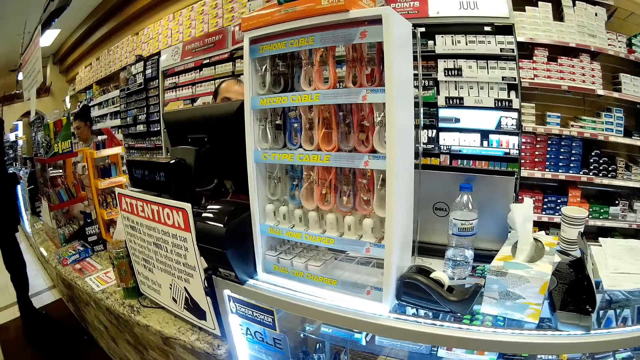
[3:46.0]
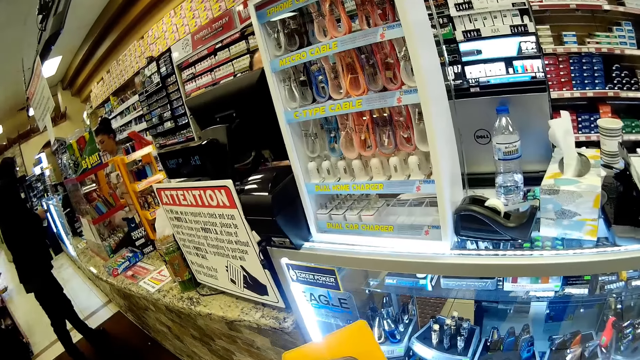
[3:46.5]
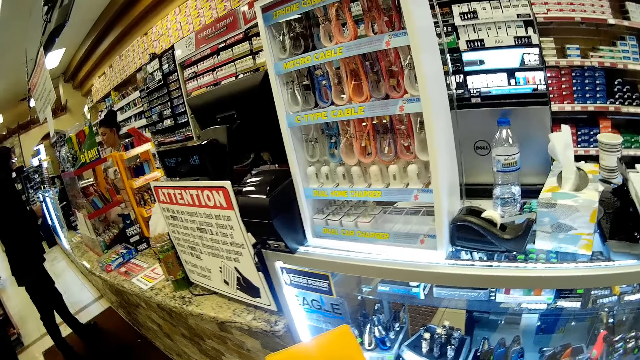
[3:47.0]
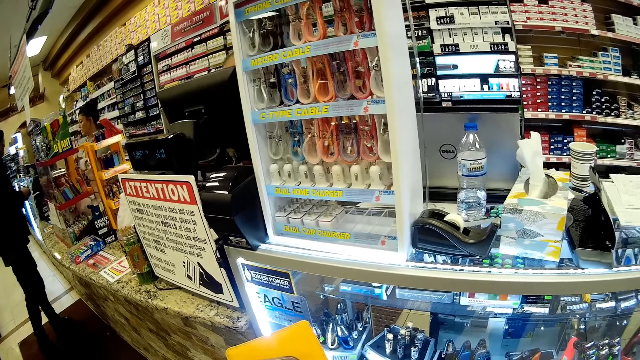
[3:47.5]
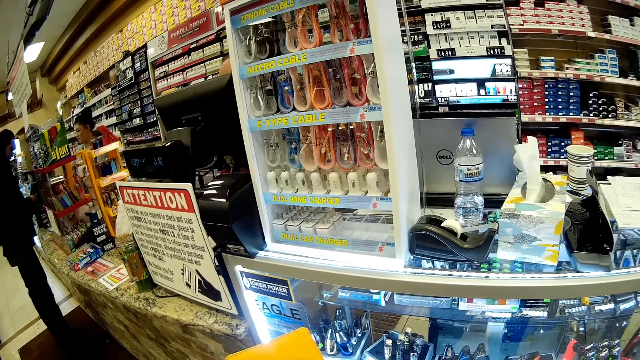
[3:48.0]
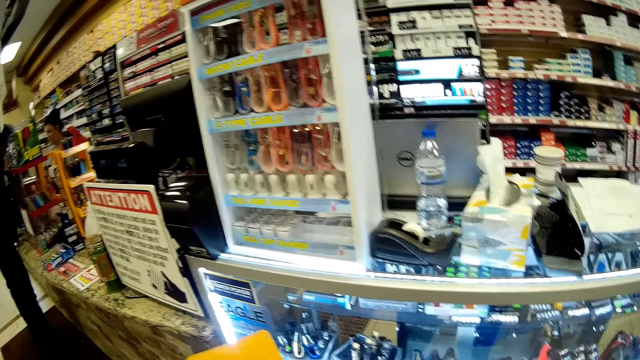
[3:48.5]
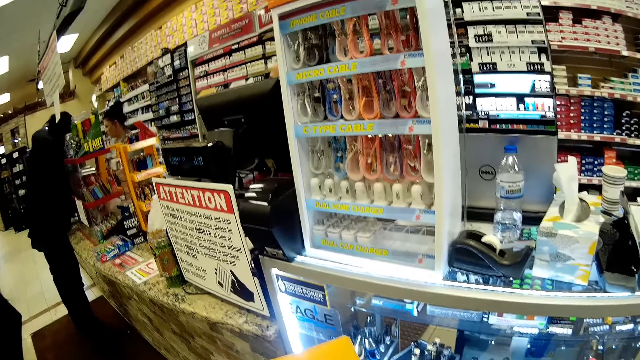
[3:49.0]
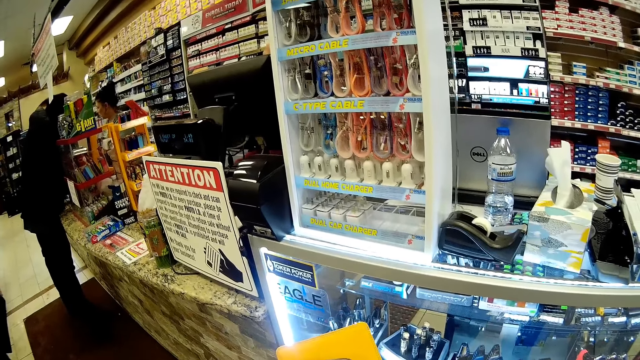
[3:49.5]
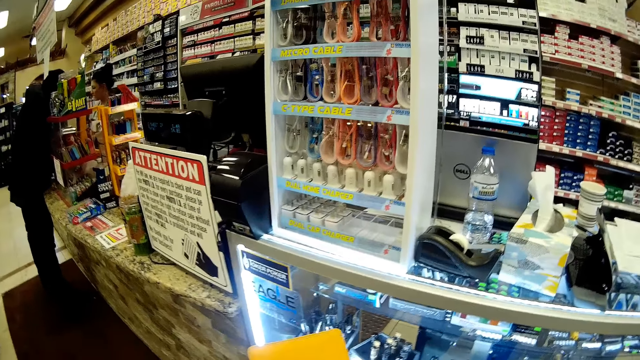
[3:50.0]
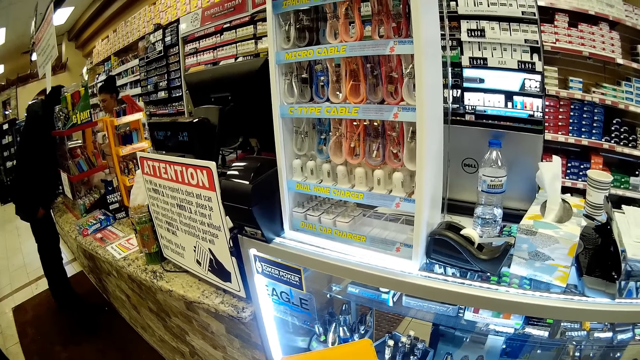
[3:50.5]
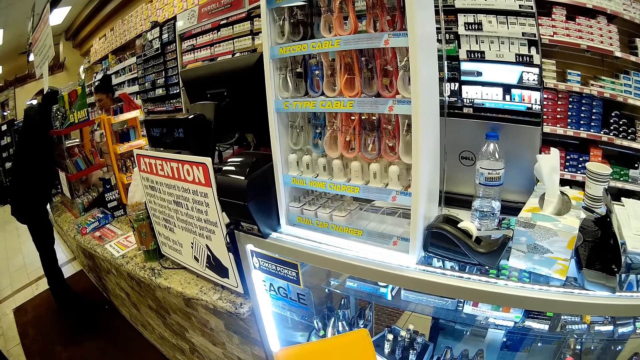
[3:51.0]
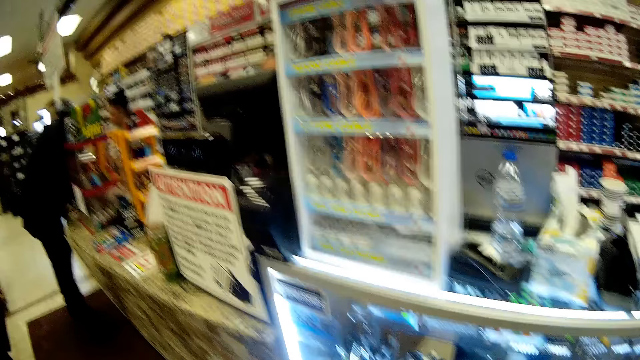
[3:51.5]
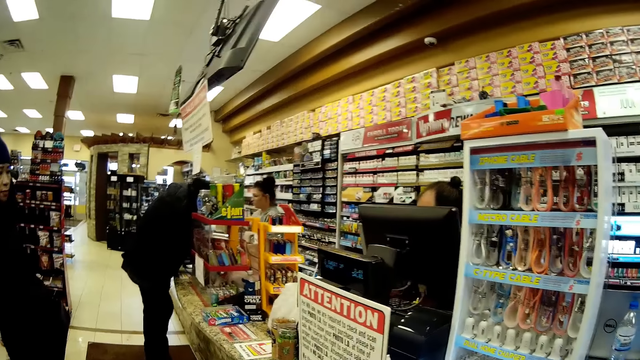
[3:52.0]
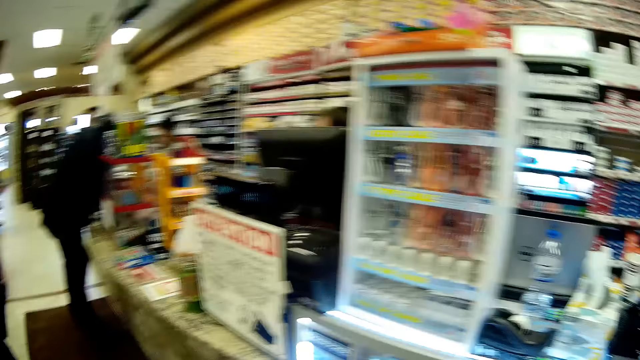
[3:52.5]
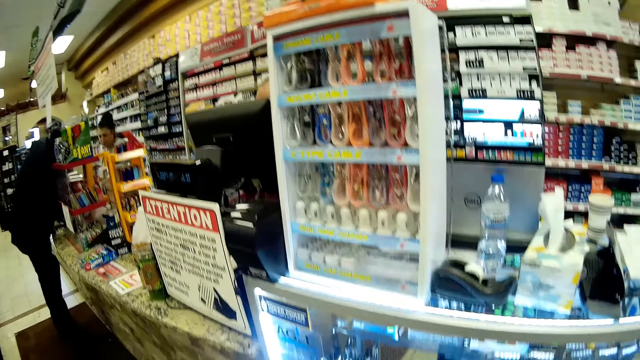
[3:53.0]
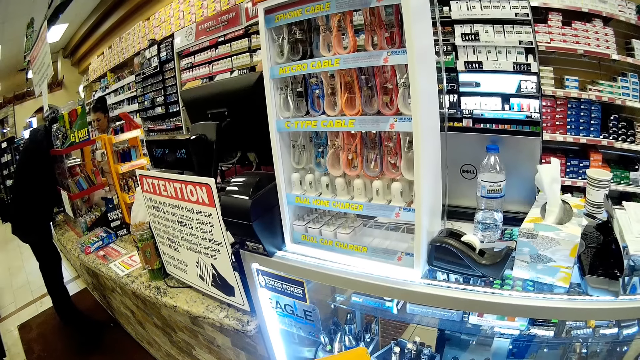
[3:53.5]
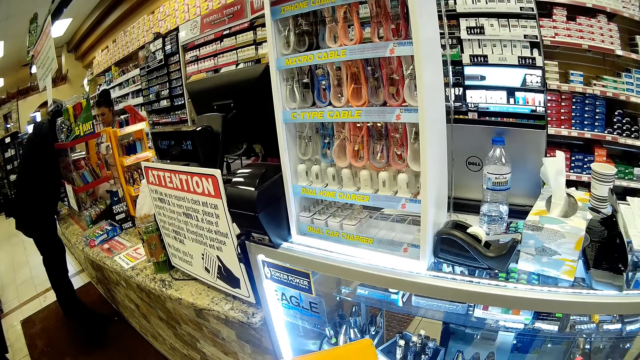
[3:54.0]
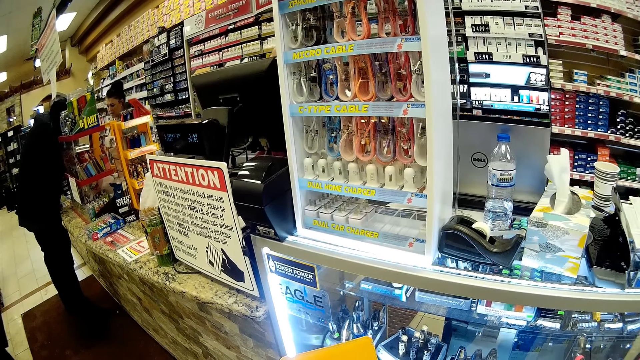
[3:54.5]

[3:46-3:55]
The man steps forward. The lady looks around.

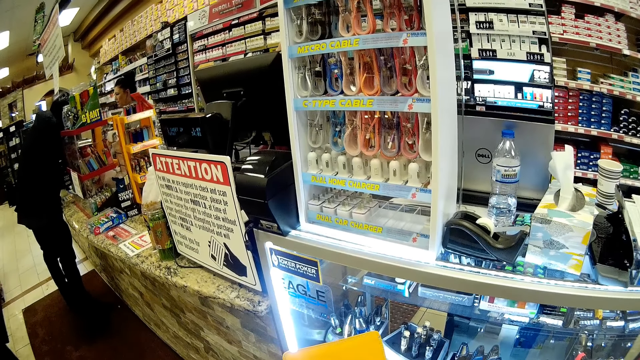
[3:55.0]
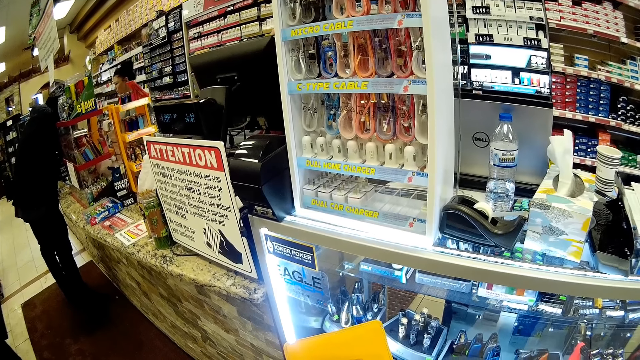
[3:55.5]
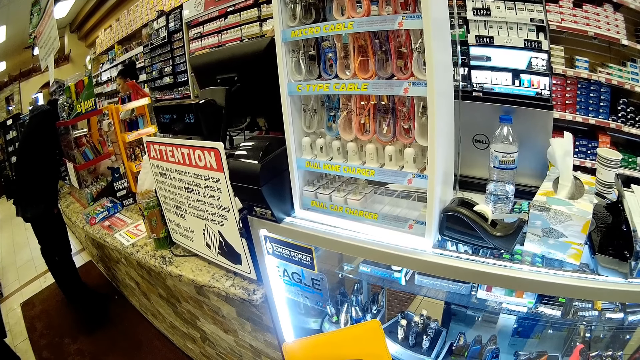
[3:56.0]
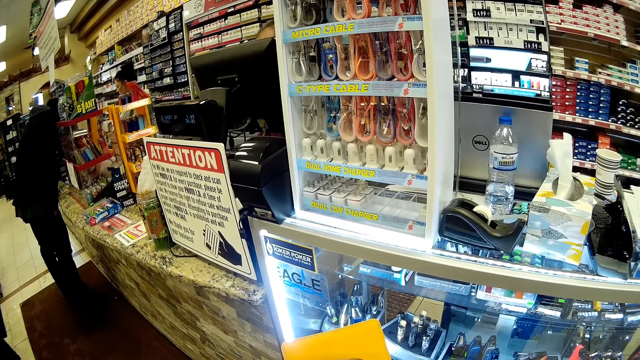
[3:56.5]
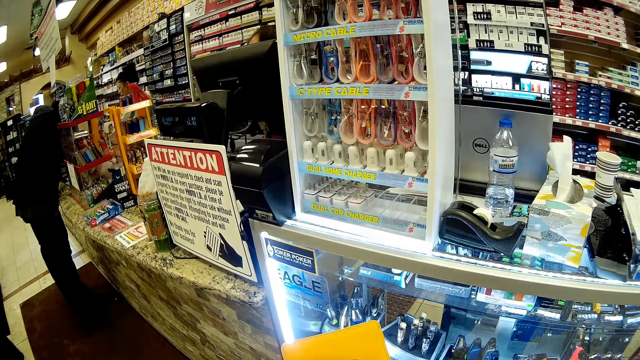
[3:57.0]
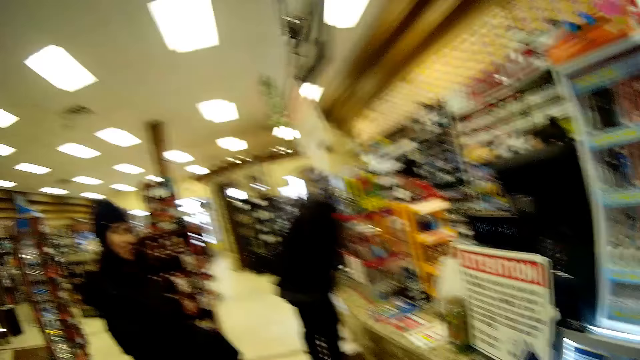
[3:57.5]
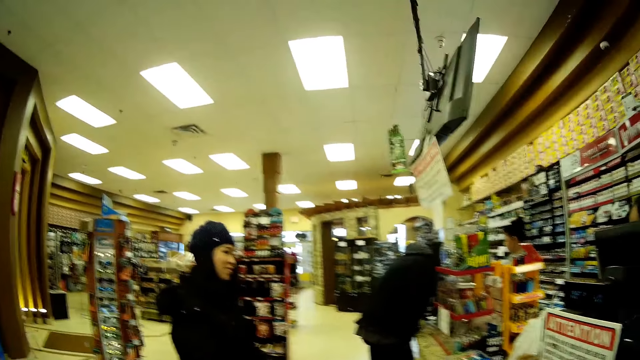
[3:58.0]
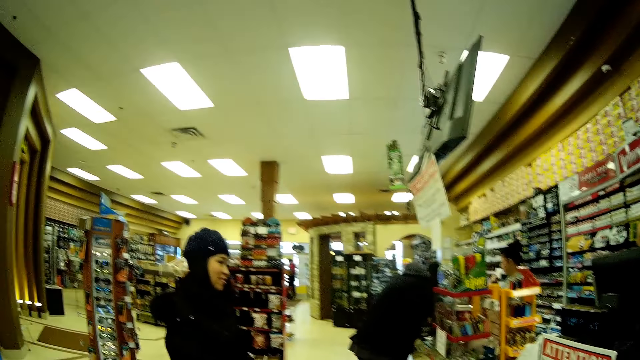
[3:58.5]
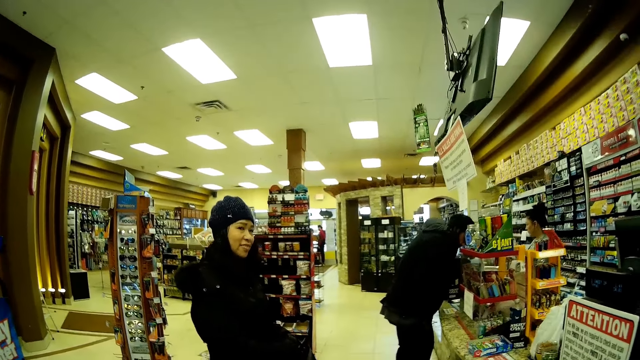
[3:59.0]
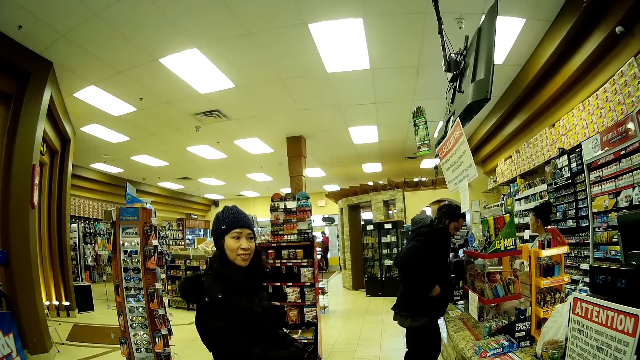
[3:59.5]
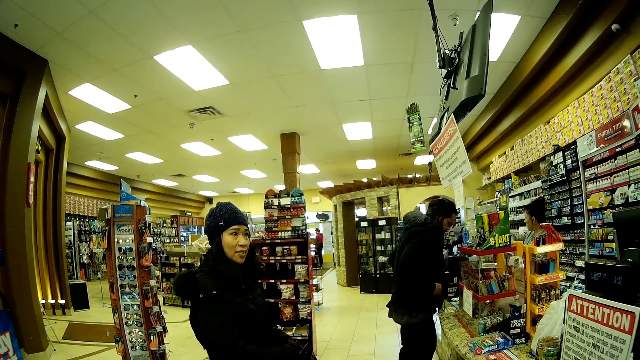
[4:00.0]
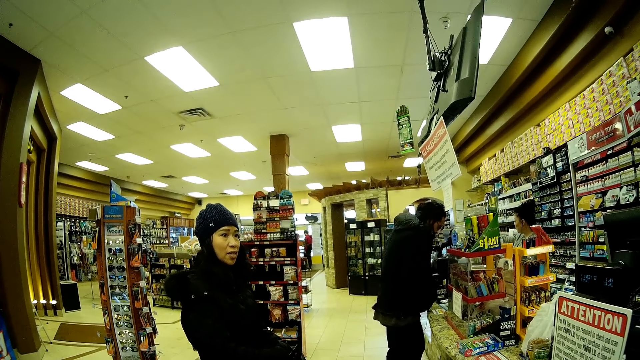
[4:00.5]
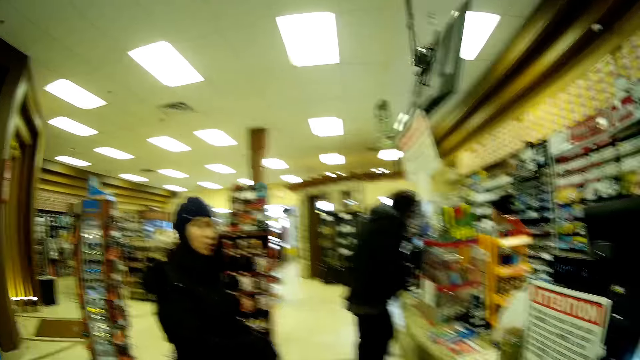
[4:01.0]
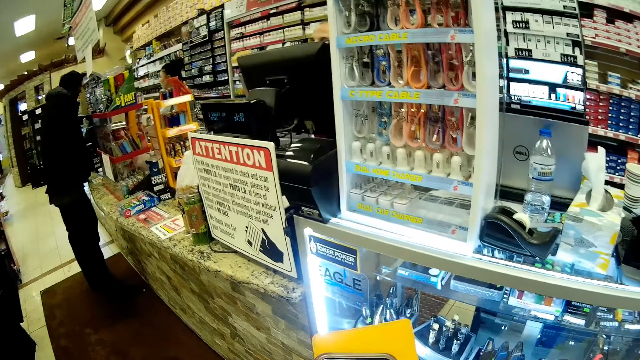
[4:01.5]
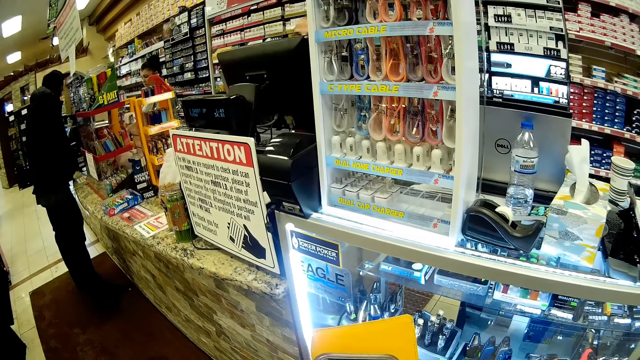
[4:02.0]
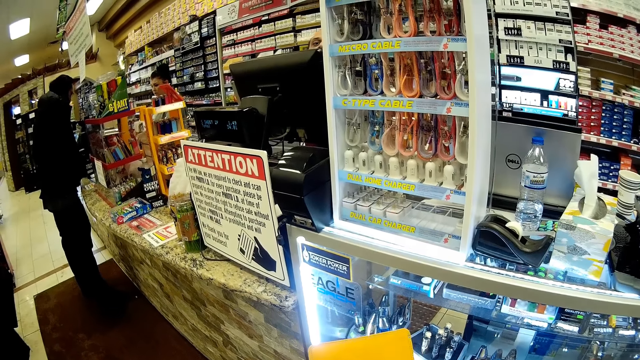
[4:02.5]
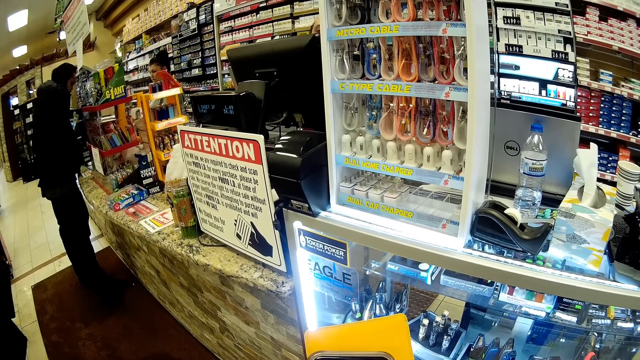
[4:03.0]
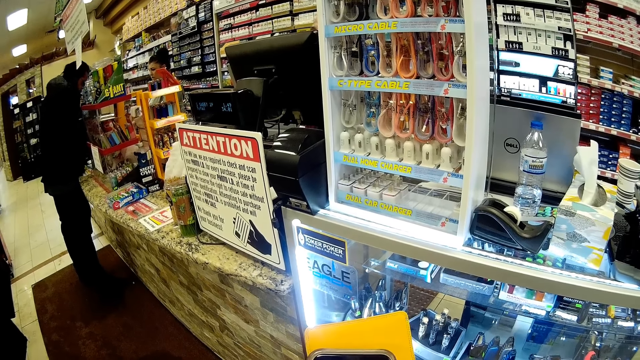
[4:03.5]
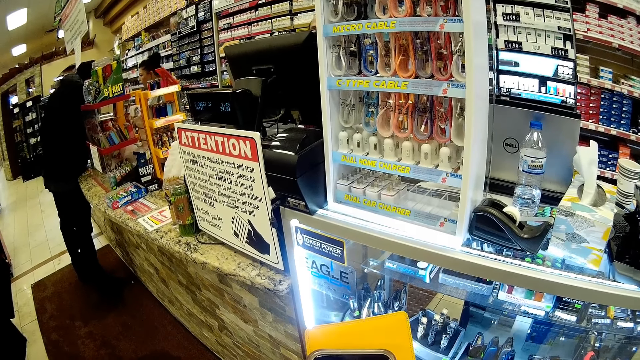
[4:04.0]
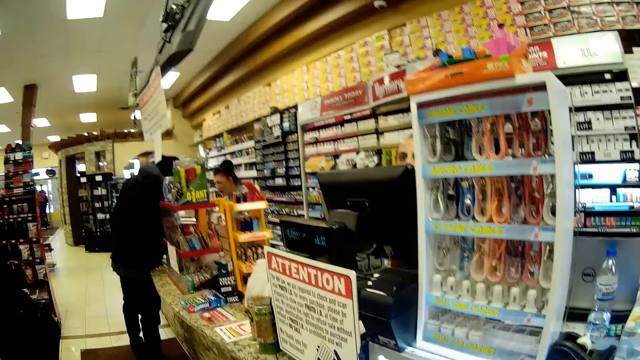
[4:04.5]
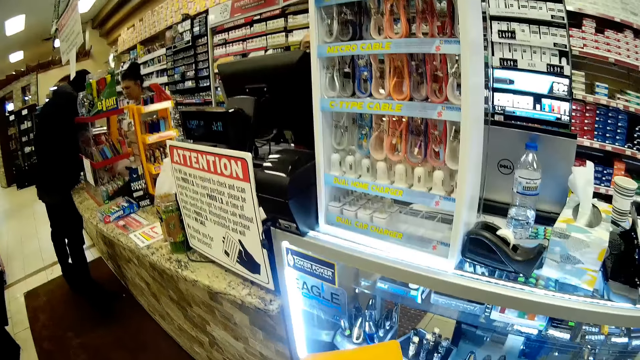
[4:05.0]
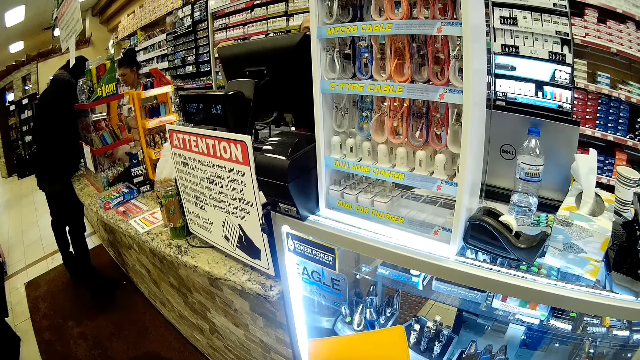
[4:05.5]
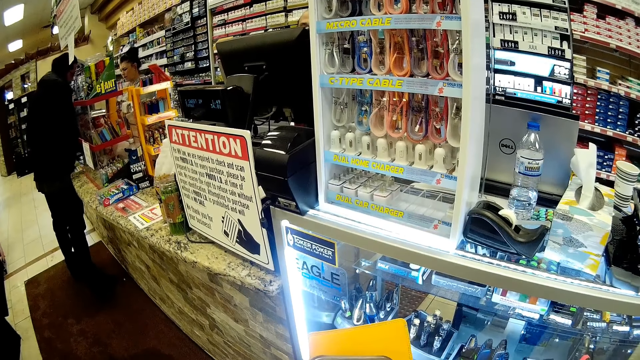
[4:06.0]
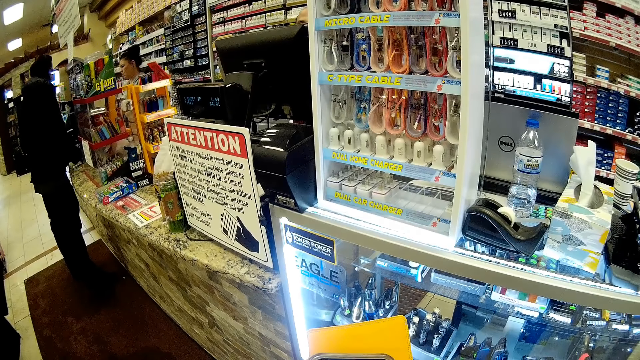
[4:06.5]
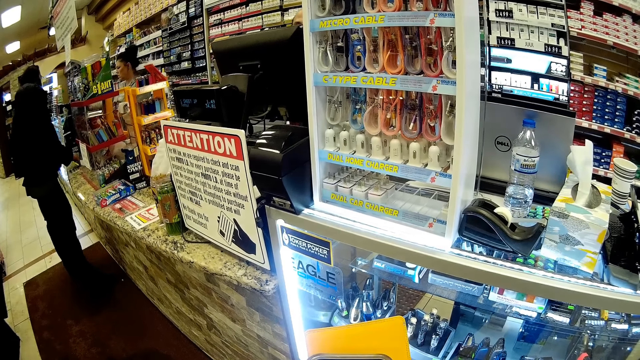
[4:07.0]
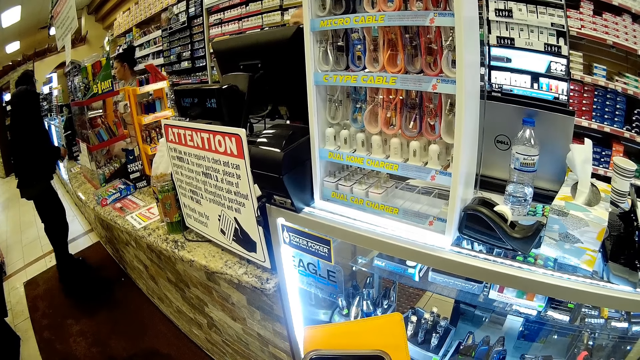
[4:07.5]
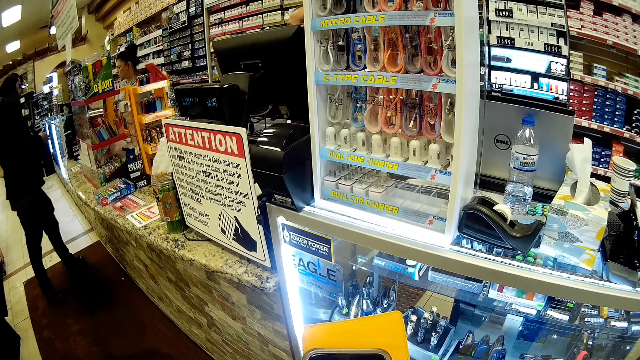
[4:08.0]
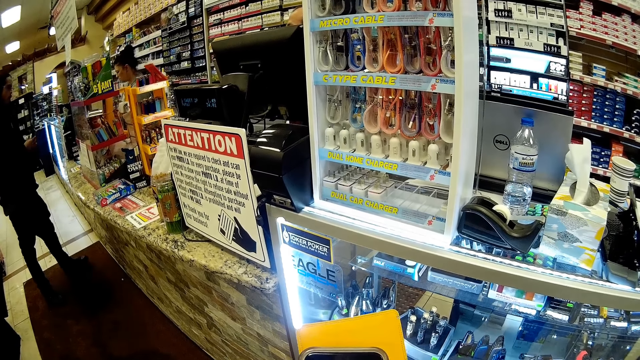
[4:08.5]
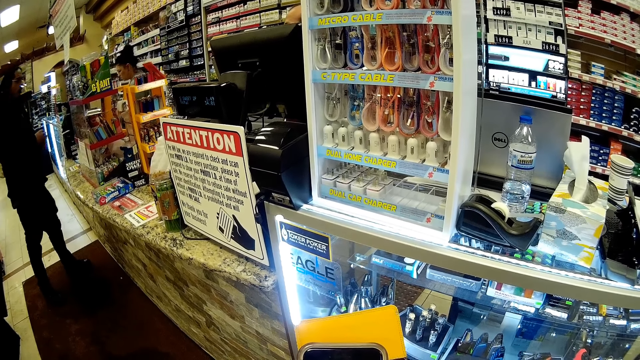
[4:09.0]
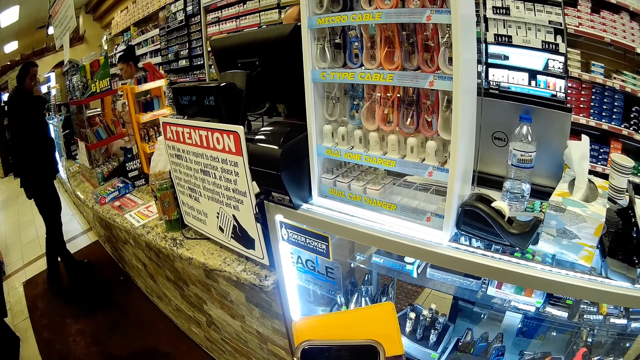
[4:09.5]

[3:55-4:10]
A lady converses. Another lady looks around. A man does something. The man moves the legs.
